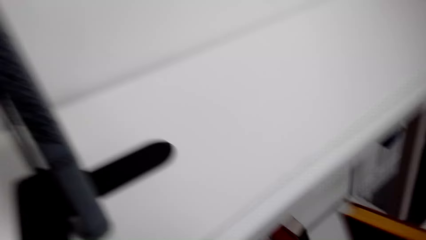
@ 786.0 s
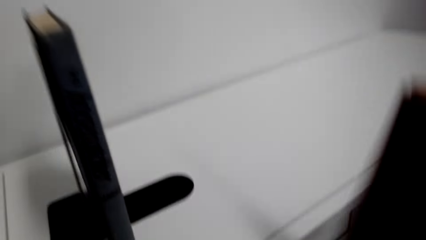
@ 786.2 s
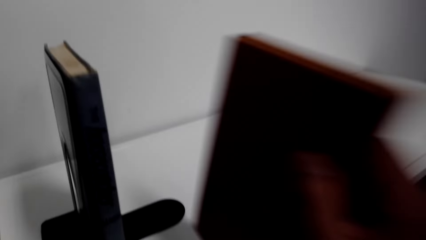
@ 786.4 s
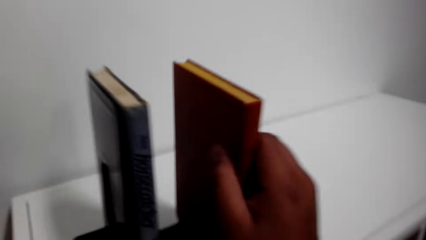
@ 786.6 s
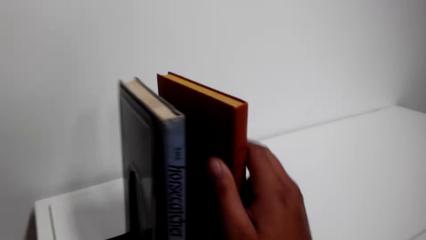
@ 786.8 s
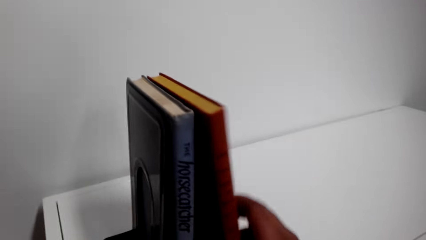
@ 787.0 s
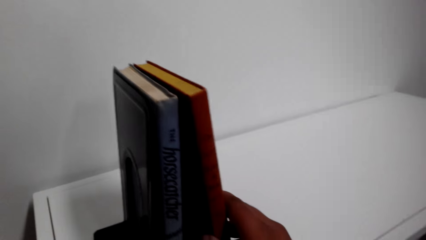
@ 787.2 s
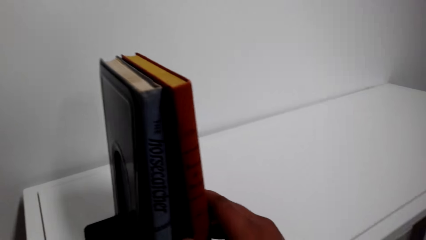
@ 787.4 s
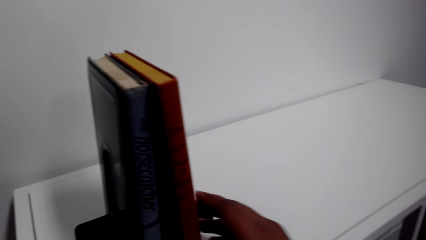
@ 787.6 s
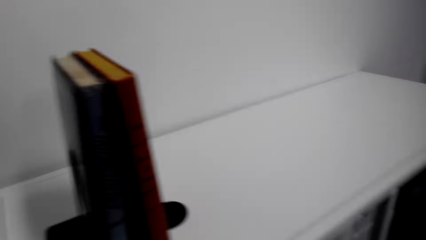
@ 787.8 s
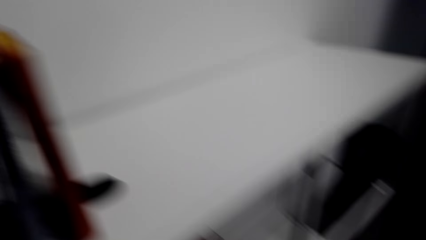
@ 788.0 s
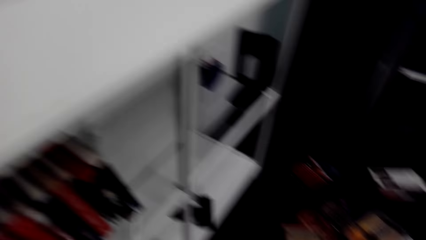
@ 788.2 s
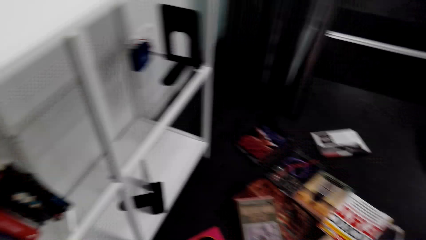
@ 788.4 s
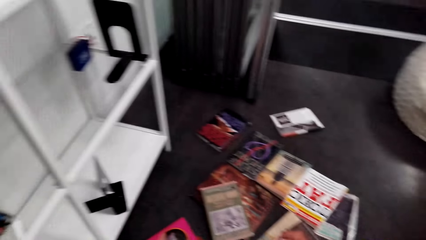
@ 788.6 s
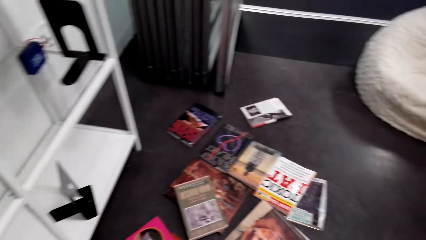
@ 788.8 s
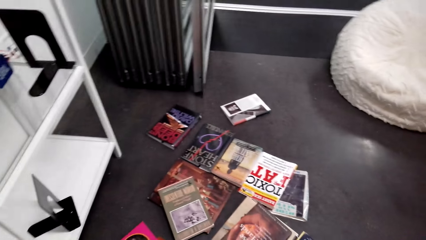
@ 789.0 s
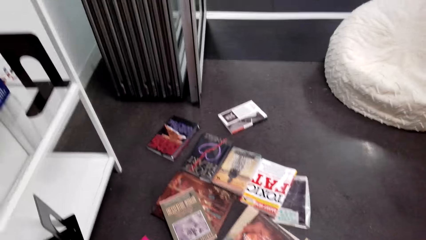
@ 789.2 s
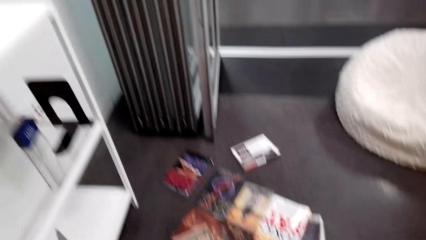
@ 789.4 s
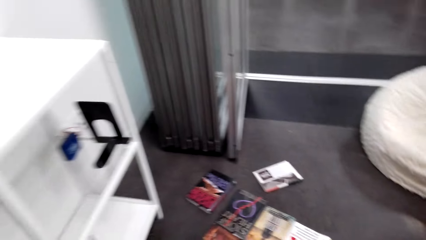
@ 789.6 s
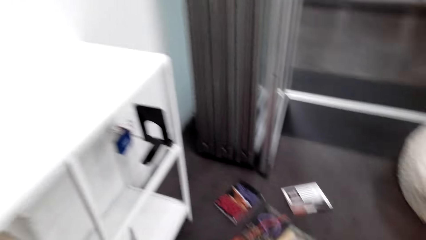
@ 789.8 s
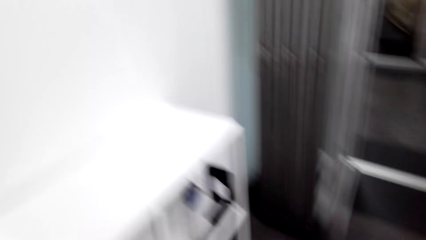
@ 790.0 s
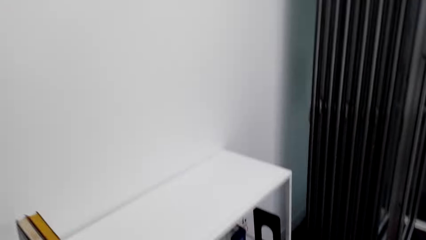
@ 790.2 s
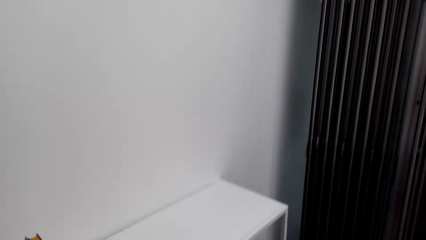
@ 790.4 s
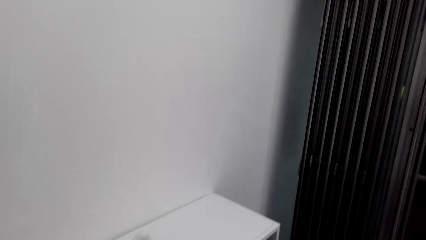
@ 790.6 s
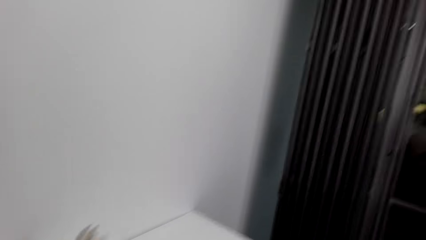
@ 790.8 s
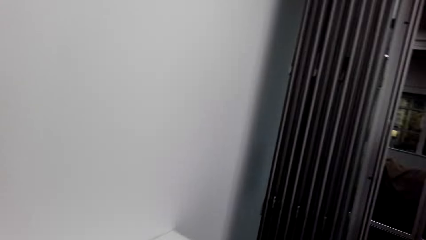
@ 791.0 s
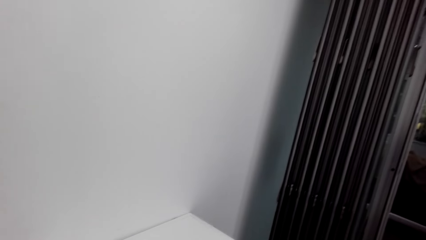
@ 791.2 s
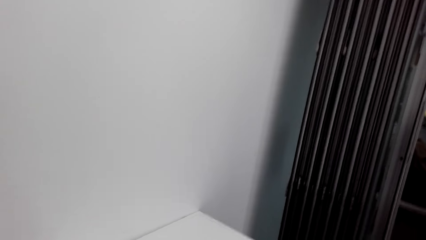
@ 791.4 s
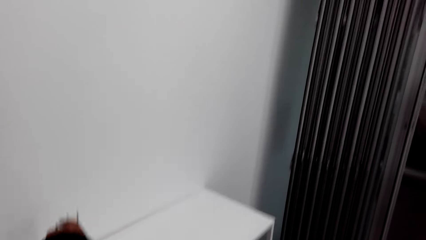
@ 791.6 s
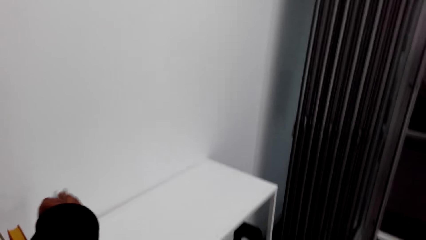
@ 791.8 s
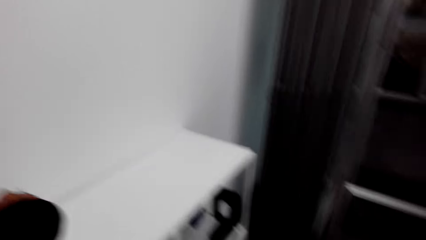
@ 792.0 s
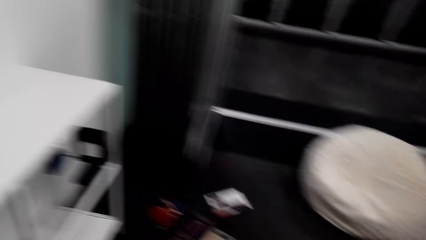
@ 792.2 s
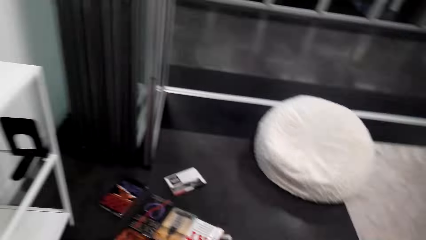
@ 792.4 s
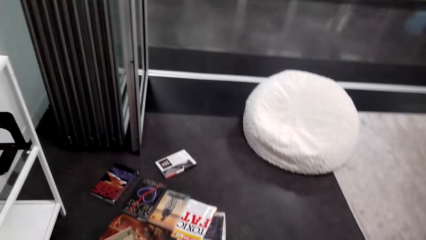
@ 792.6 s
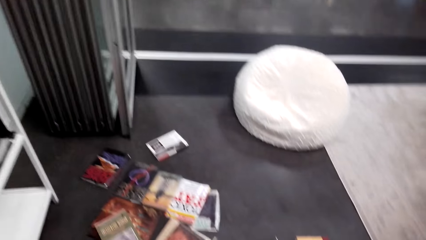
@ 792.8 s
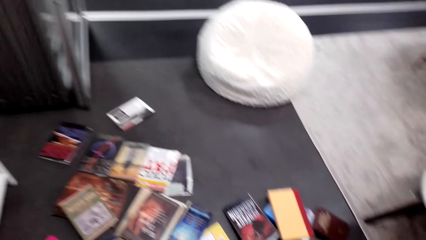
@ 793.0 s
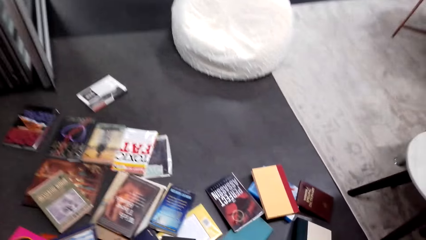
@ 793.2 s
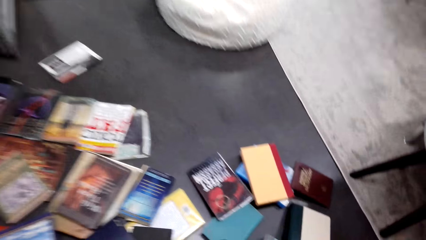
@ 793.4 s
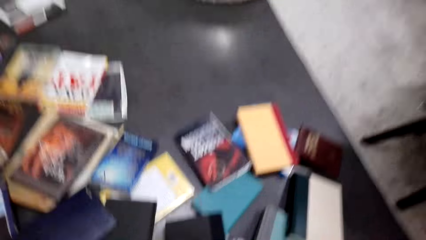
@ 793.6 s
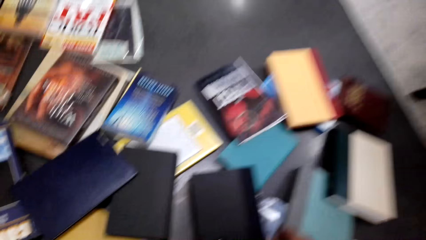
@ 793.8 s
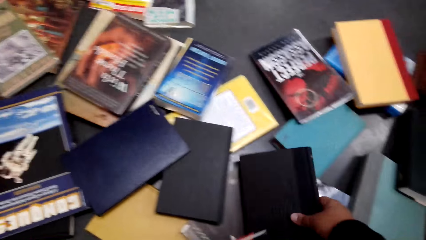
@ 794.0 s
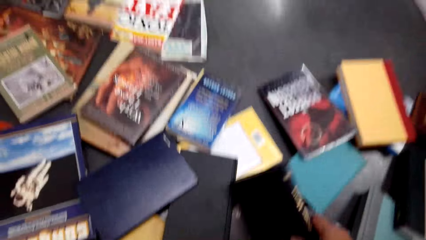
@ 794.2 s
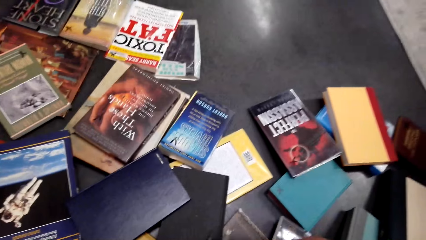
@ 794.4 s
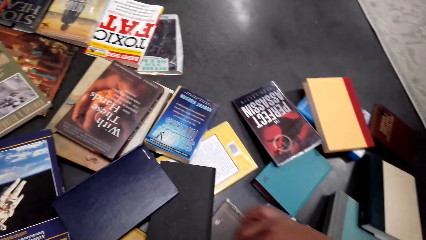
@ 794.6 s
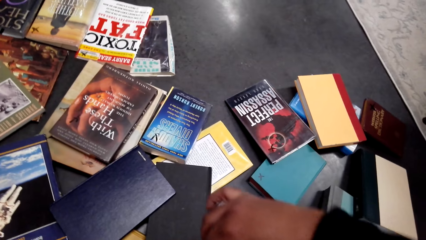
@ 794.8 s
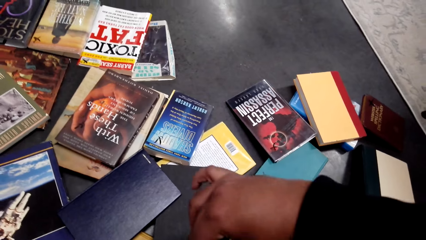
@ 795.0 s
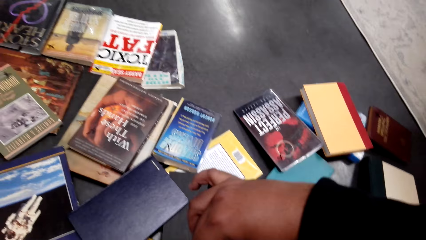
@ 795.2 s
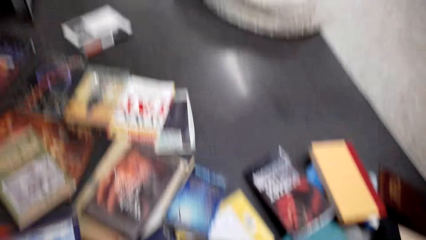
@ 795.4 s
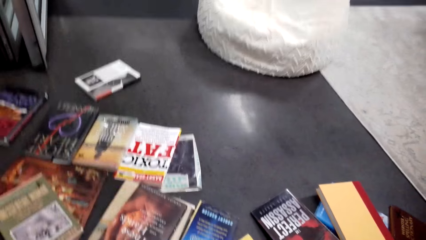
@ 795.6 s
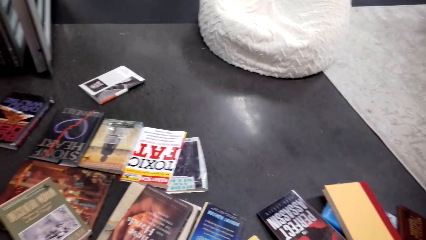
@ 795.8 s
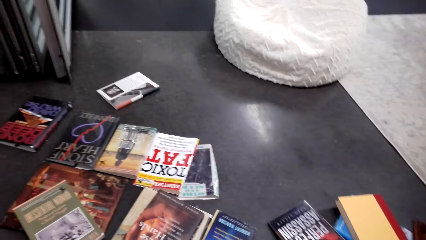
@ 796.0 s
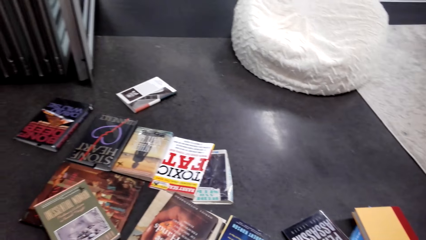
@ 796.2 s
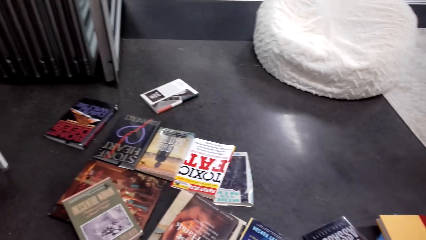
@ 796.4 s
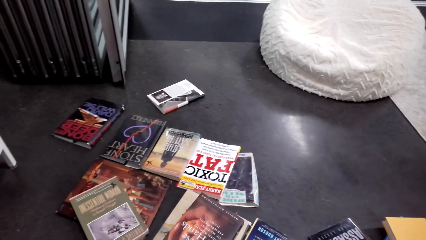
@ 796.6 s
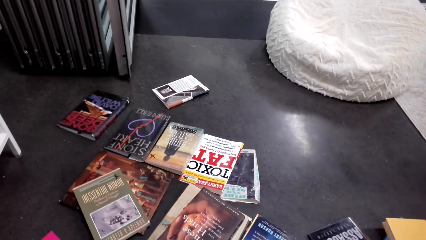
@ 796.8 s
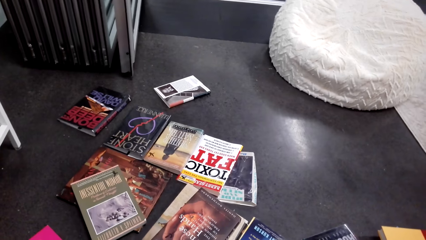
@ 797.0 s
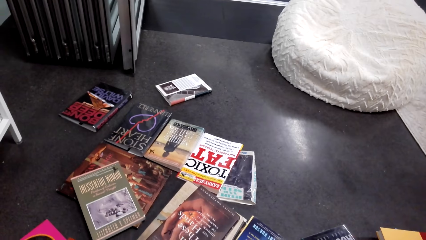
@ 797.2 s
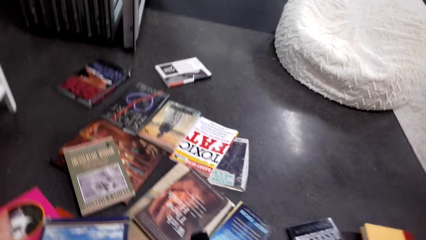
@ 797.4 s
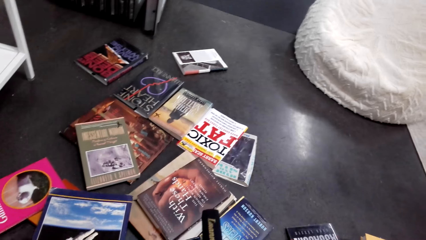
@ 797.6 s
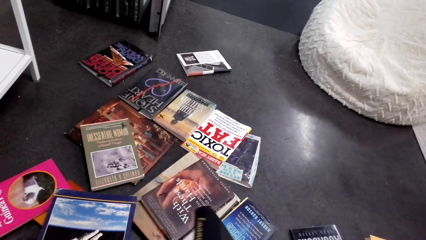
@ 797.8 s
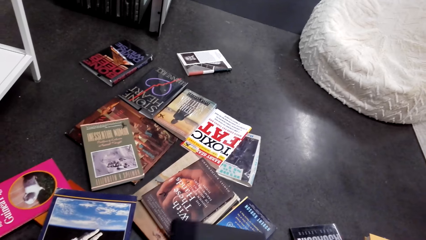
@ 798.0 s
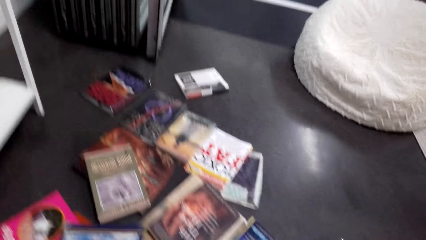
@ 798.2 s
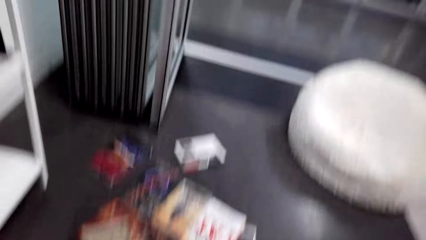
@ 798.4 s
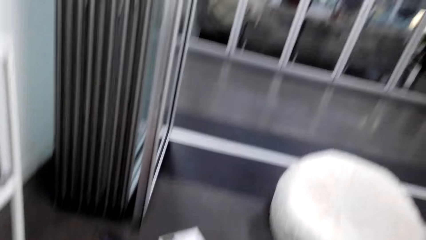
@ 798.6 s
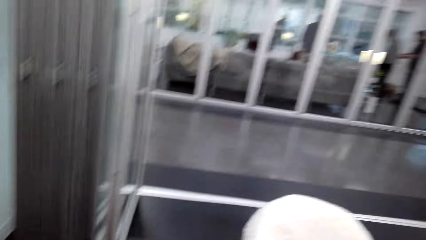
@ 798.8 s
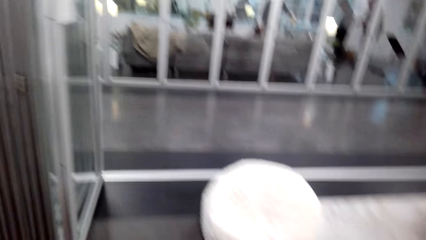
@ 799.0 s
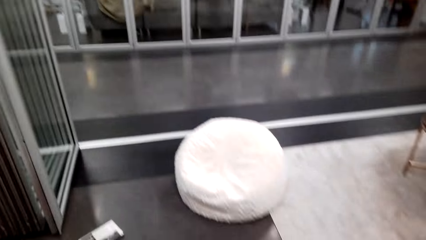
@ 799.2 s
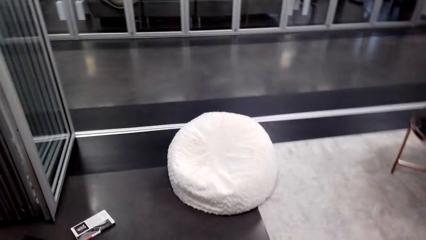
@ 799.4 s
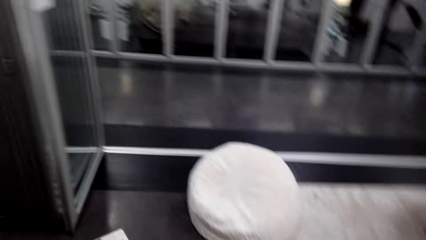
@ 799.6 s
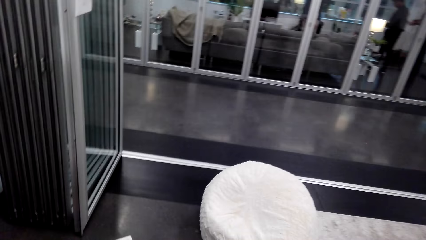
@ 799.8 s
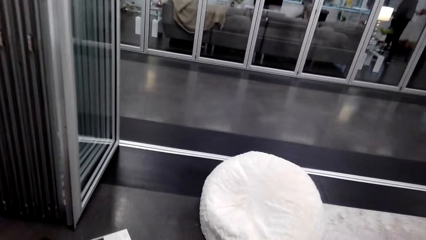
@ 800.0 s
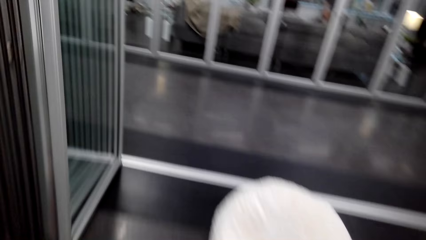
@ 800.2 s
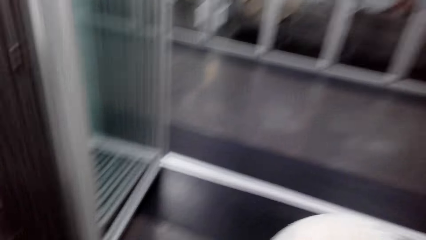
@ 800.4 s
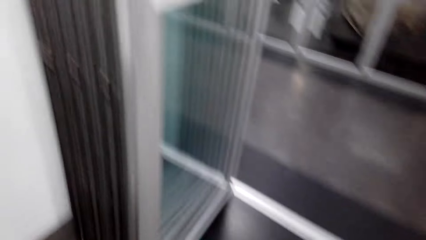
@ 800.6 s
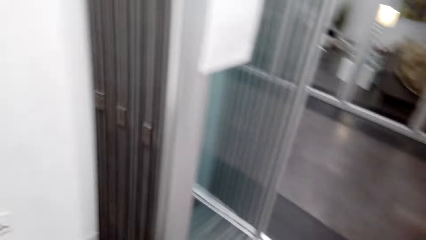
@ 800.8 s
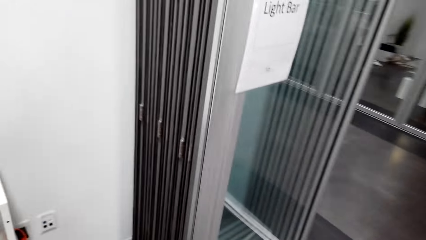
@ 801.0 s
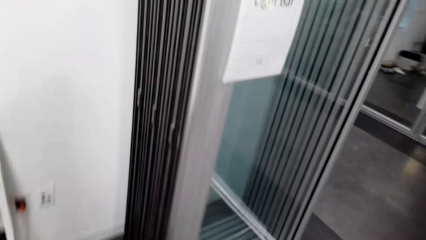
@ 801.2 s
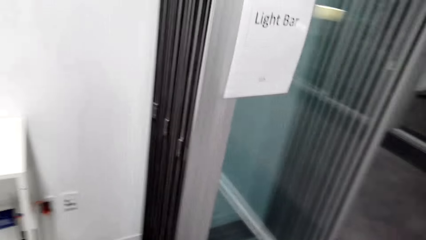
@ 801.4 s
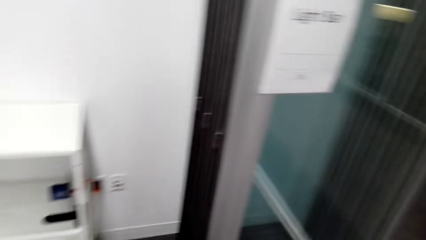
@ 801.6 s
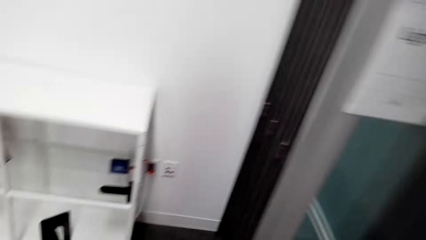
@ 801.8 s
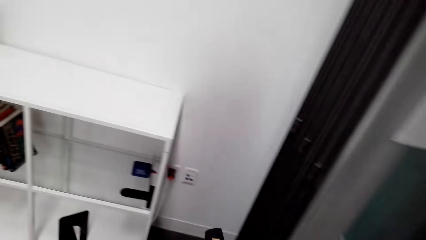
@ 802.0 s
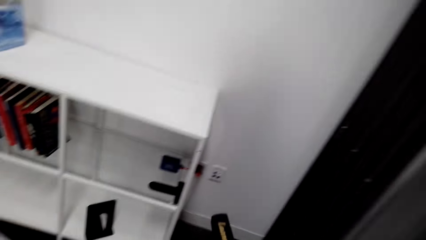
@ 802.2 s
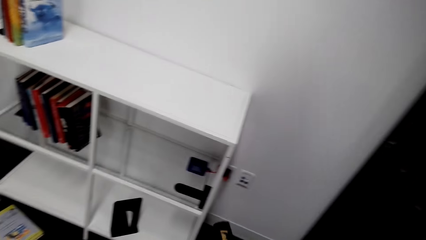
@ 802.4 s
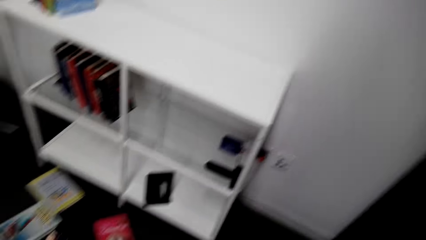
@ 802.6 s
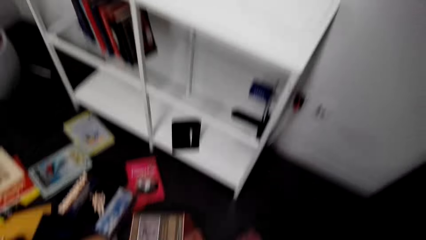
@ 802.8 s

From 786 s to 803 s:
The camera wearer places the book on a book holder. They look around the floor. They look around the shelf. They move the book holder. They look around the floor. They pick up a book. They check the book. They walk around the house.
